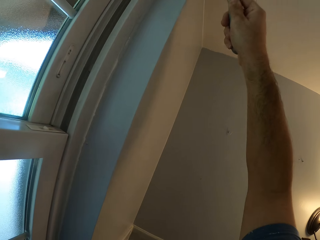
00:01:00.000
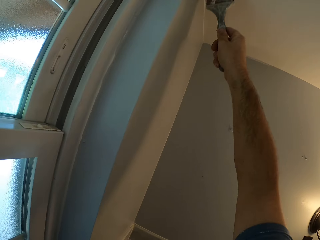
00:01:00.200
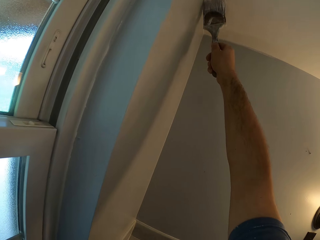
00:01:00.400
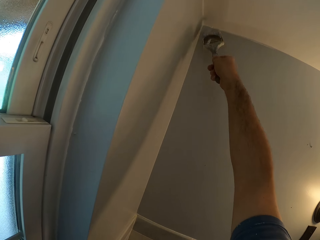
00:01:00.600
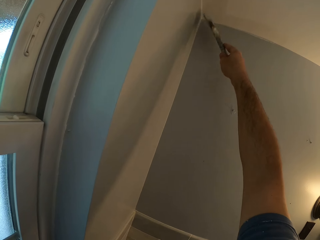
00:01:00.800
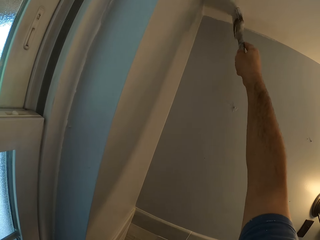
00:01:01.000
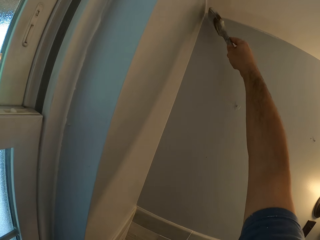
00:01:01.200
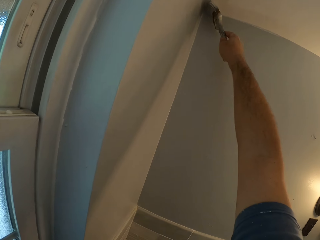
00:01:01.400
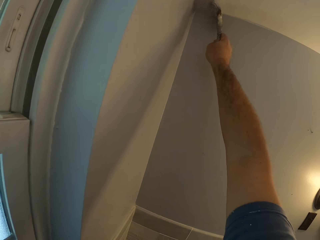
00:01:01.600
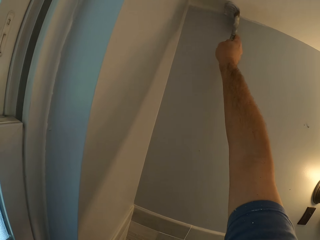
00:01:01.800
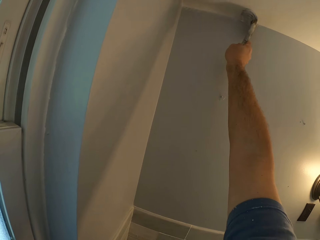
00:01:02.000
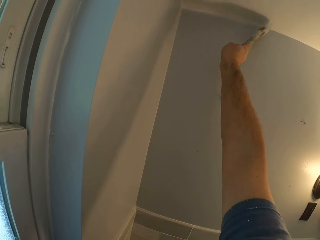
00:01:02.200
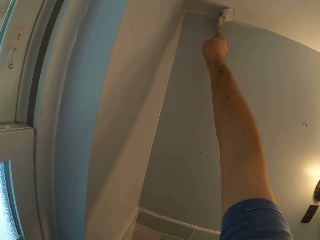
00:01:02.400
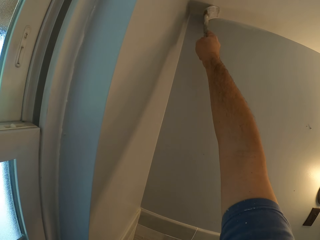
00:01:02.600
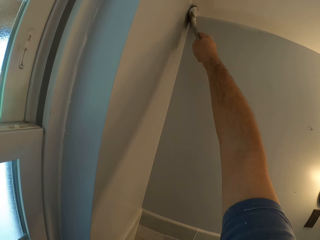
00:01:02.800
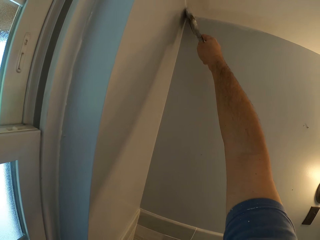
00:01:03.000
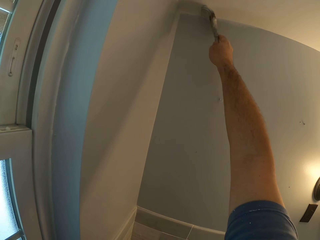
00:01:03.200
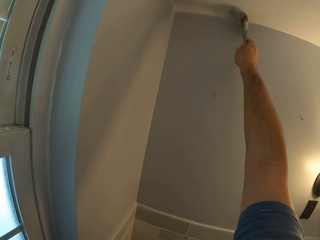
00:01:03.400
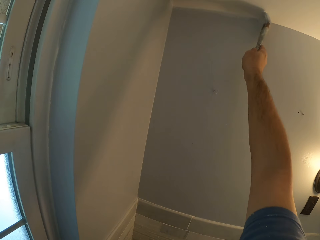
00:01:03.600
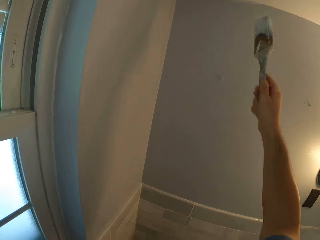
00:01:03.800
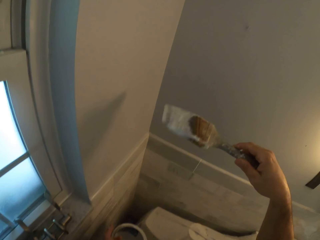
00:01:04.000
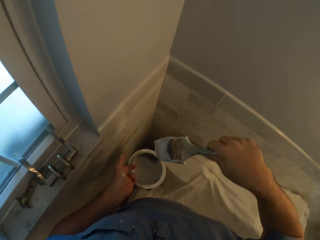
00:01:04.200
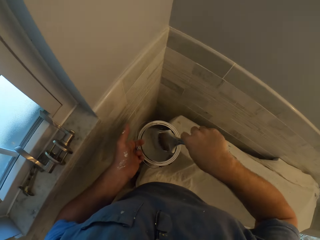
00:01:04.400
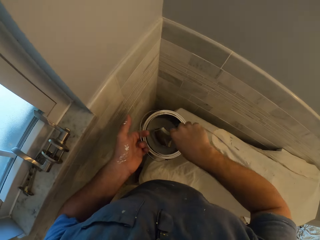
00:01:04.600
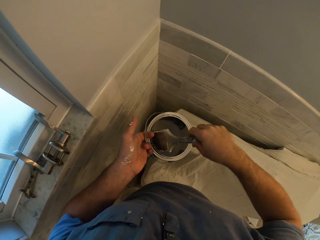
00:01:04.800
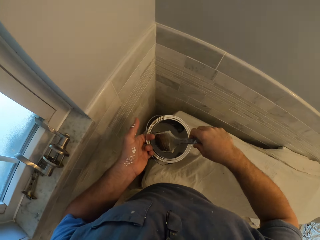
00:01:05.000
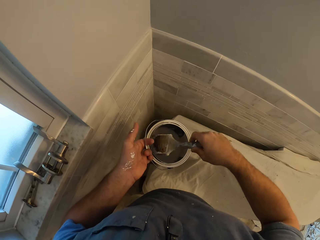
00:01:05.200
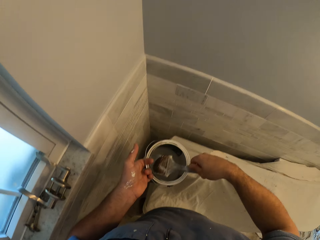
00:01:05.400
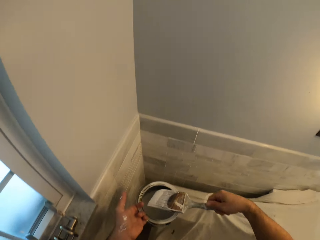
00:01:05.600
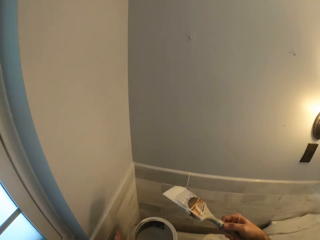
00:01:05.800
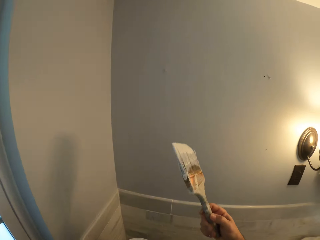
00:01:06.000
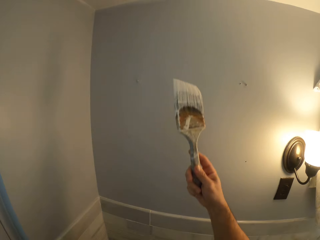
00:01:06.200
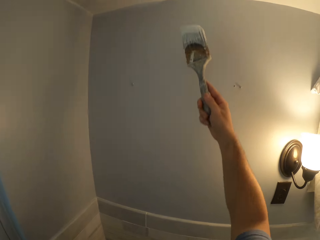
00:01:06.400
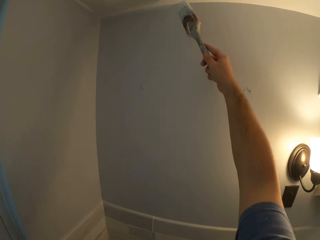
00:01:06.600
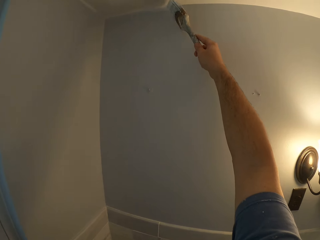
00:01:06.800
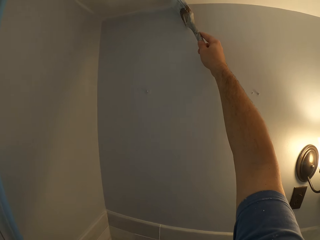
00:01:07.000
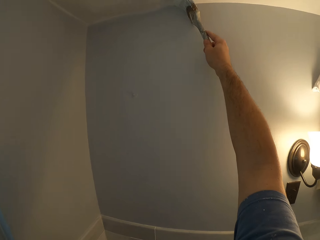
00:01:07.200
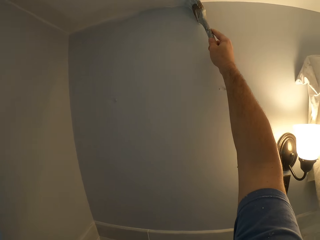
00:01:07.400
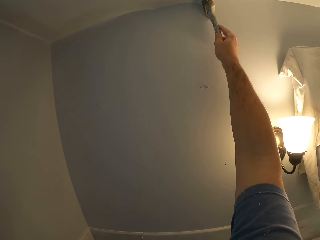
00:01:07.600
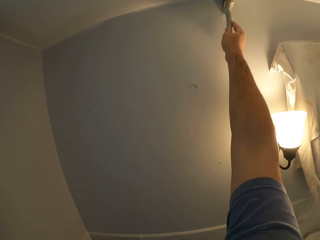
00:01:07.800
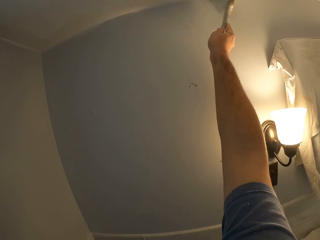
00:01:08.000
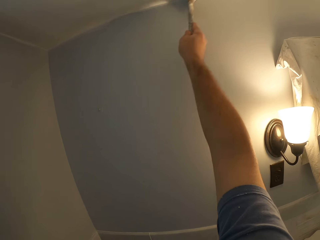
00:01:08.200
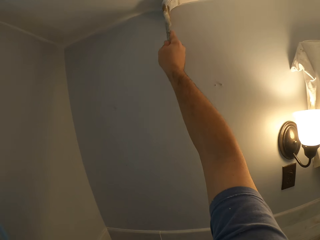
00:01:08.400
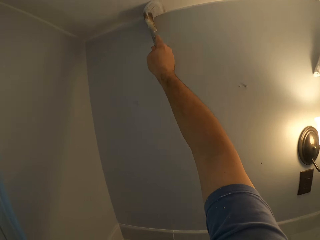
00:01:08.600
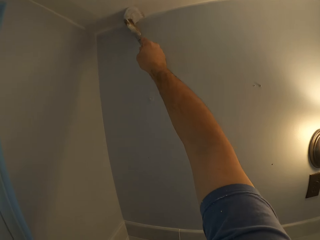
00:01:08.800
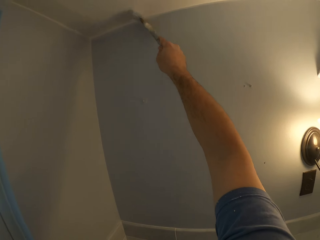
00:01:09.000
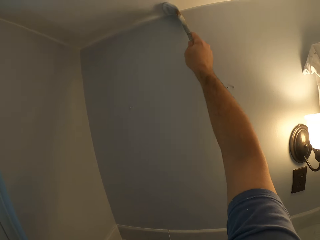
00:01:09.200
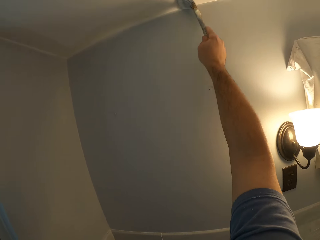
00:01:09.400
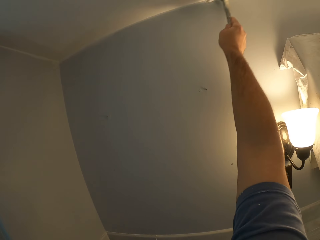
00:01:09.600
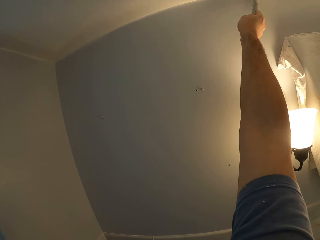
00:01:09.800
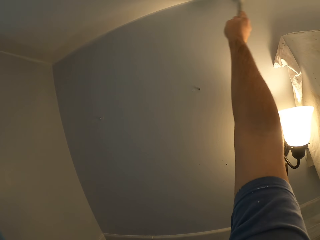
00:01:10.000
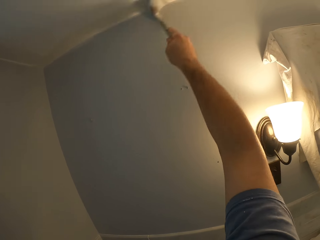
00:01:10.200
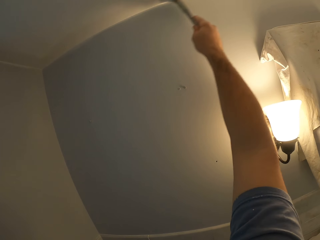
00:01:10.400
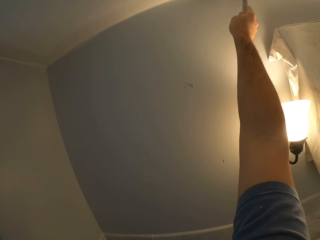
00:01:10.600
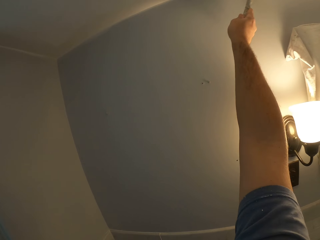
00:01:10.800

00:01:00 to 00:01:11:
The camera wearer dips the painting brush into the paint tin. They paint the ceiling with the paint brush. They paint the wall.

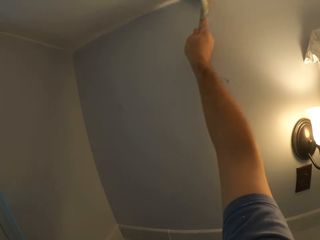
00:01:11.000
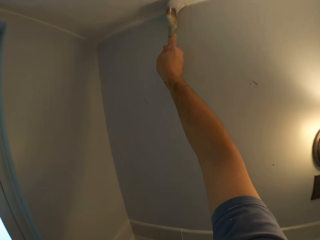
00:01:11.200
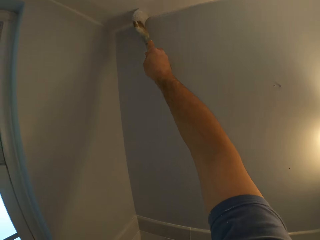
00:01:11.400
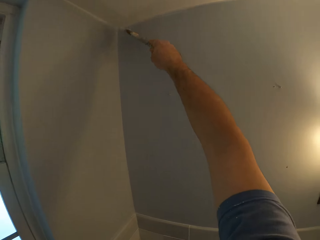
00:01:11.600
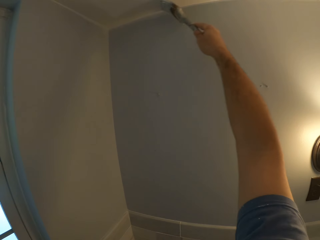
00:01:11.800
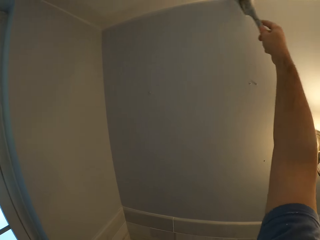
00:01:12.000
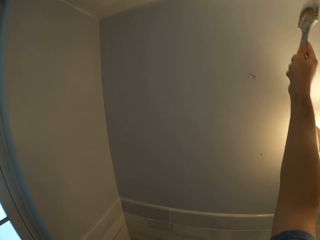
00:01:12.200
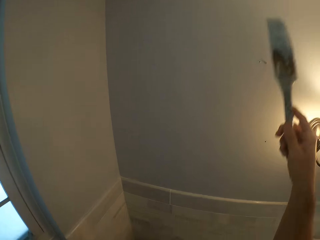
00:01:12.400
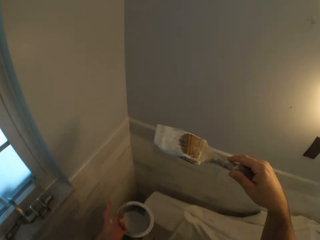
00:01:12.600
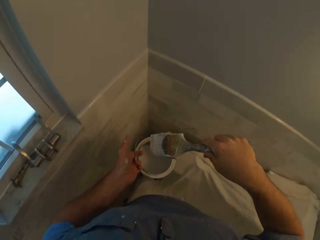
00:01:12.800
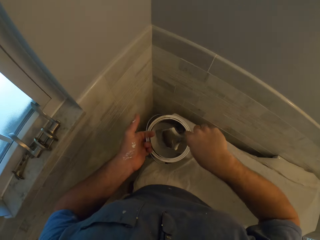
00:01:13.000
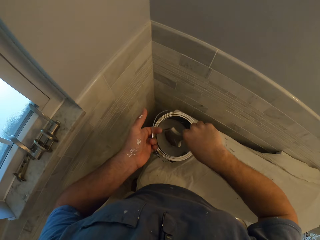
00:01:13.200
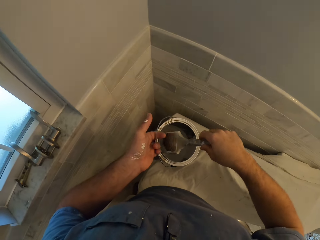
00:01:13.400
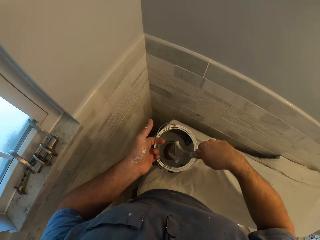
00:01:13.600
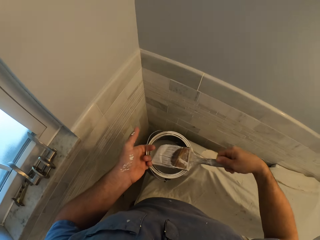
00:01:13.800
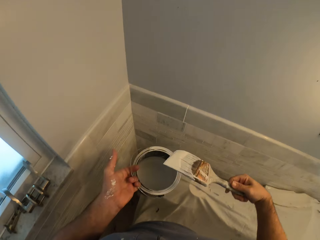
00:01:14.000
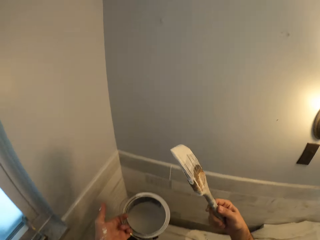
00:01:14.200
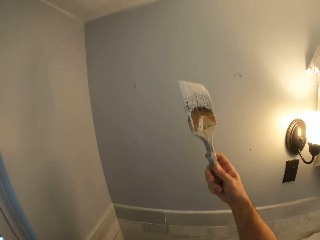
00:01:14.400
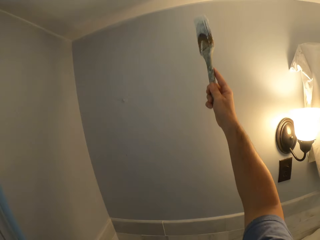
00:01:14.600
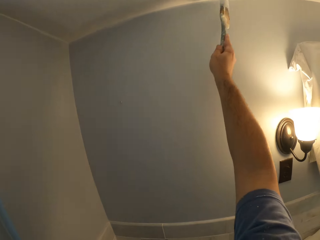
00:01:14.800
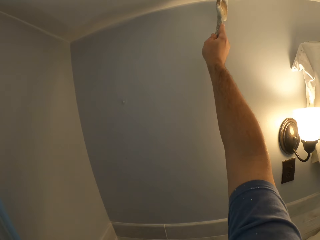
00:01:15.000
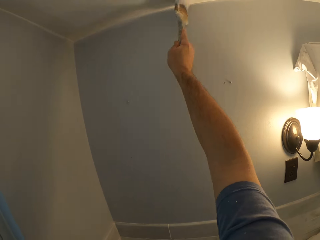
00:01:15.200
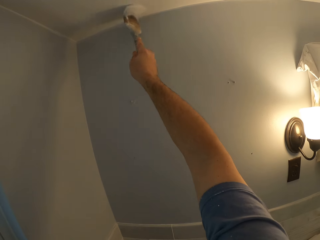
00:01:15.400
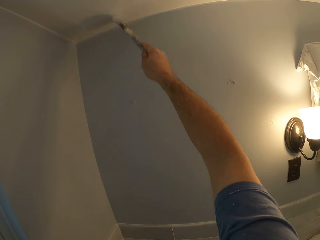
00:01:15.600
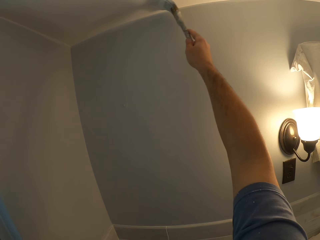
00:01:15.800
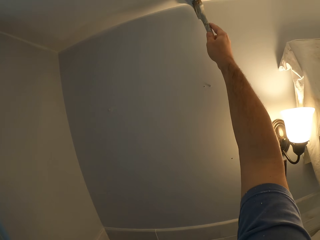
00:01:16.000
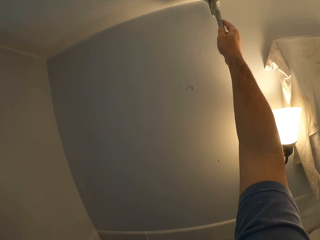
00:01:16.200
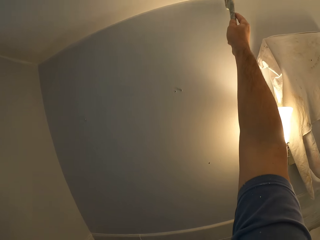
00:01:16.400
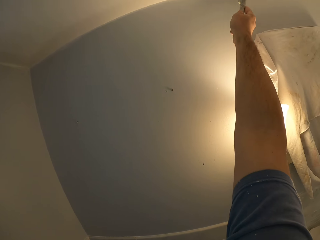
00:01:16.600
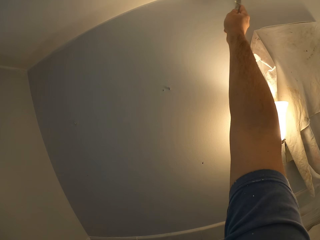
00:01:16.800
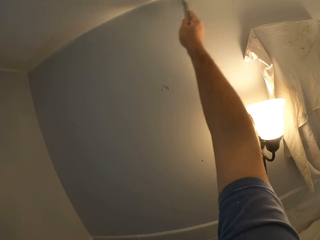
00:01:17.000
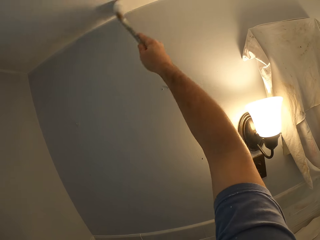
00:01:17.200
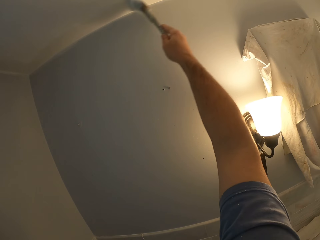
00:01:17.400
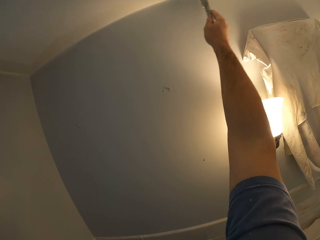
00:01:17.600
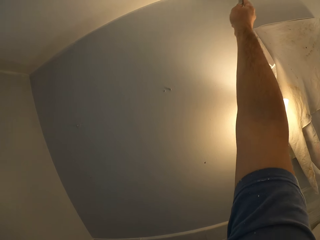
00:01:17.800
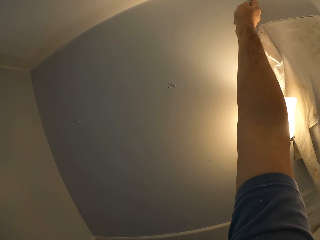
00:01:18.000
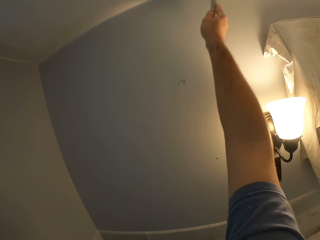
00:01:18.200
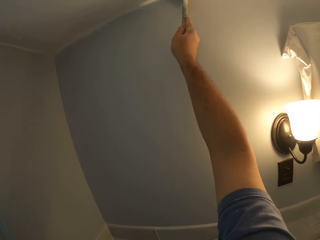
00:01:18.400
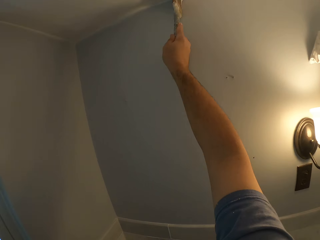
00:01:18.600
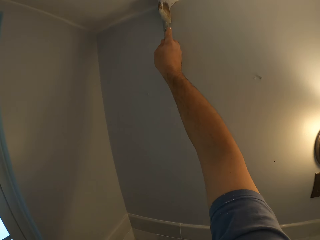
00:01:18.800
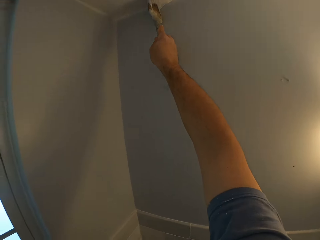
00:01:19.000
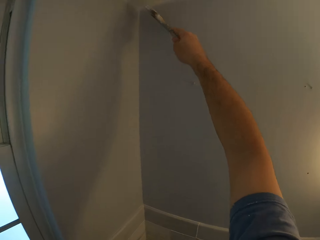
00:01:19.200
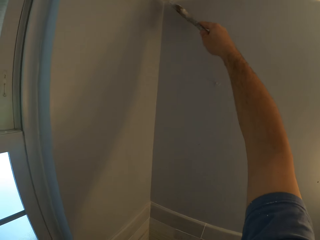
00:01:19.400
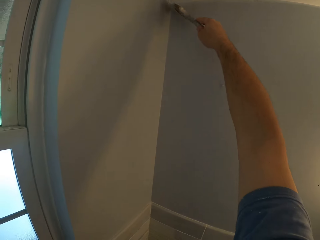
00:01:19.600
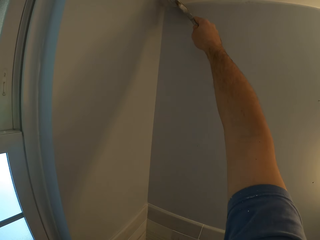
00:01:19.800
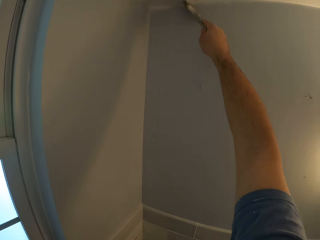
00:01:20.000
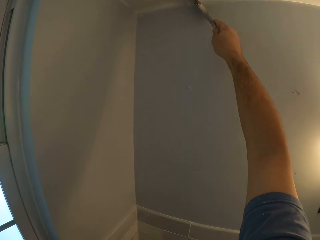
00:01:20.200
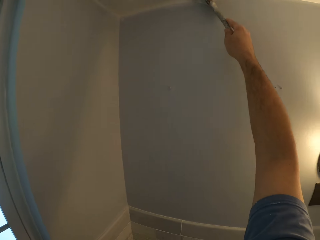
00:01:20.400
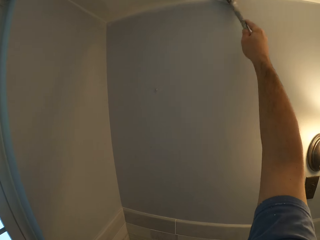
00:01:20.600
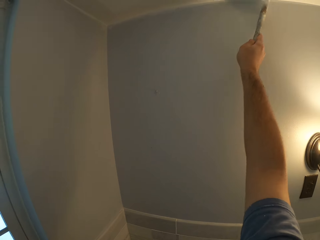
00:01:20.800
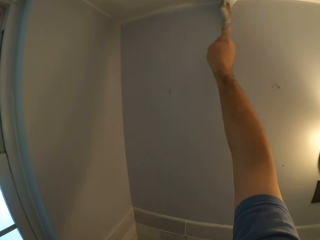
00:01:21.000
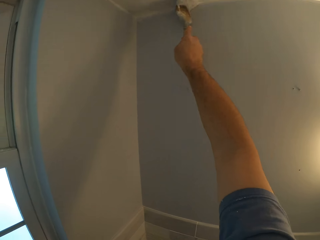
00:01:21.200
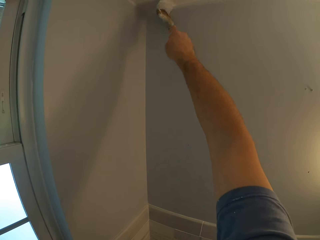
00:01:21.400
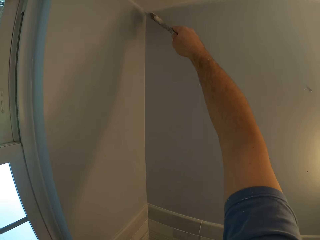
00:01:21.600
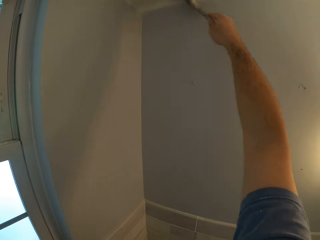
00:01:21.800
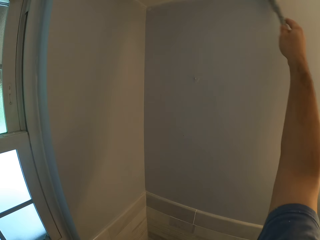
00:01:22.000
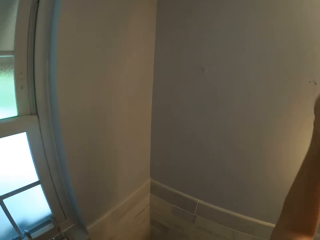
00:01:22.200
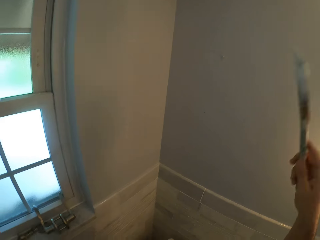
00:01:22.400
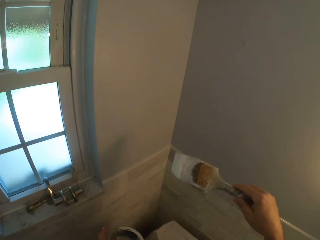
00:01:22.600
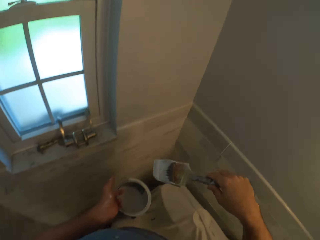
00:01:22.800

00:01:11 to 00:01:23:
The camera wearer dips the painting brush into the paint tin. They paint the wall. They paint the ceiling with the paint brush.
